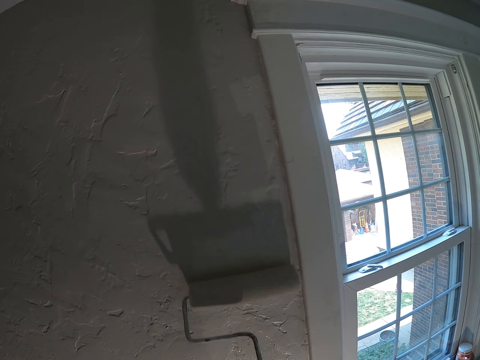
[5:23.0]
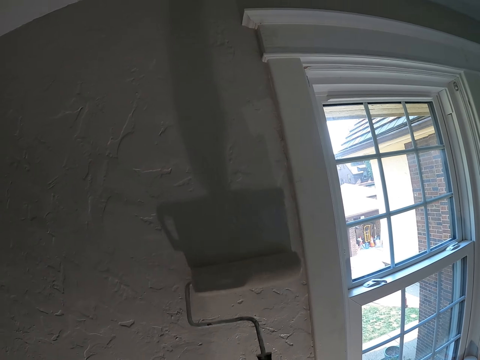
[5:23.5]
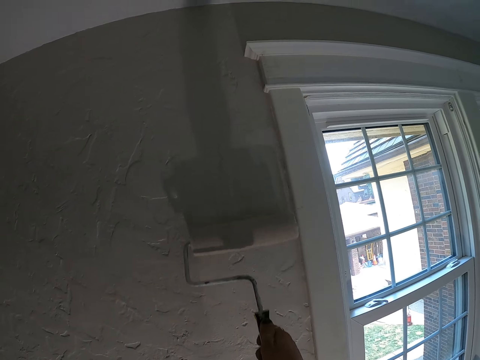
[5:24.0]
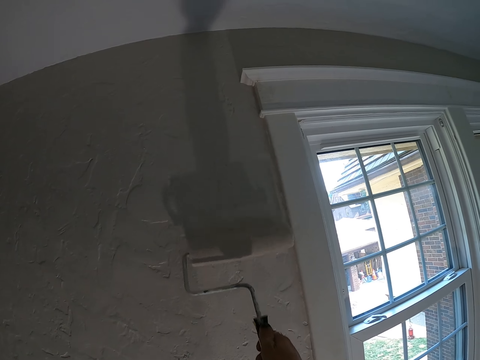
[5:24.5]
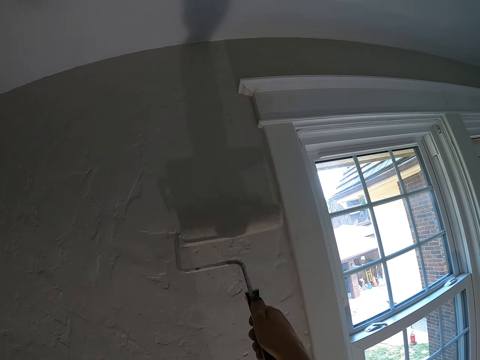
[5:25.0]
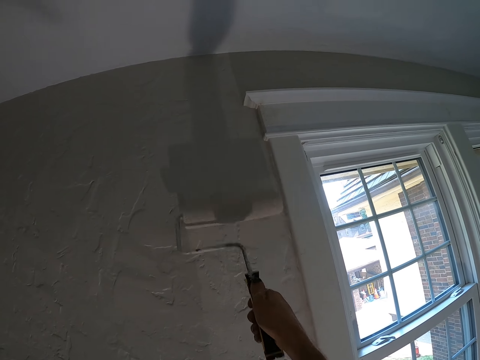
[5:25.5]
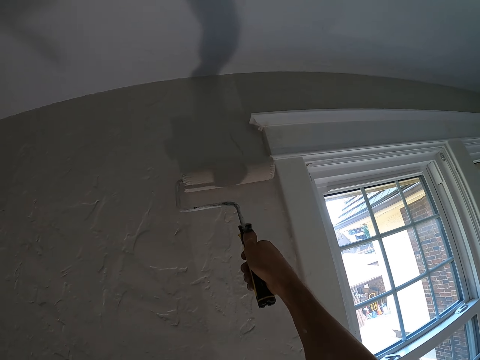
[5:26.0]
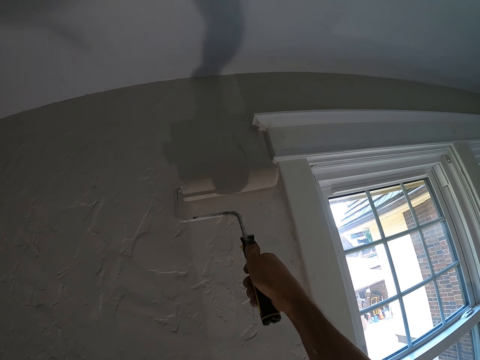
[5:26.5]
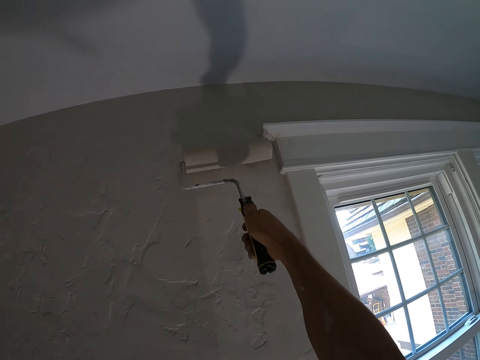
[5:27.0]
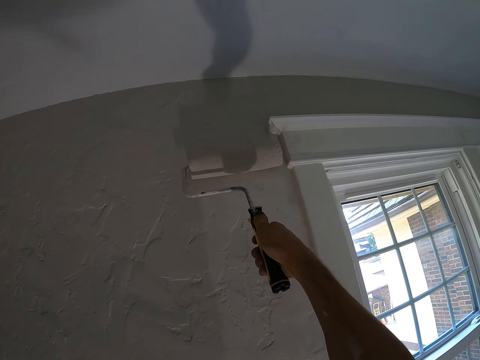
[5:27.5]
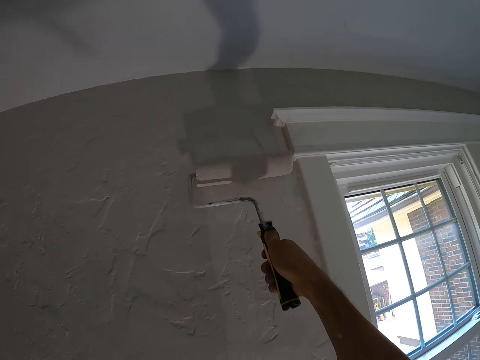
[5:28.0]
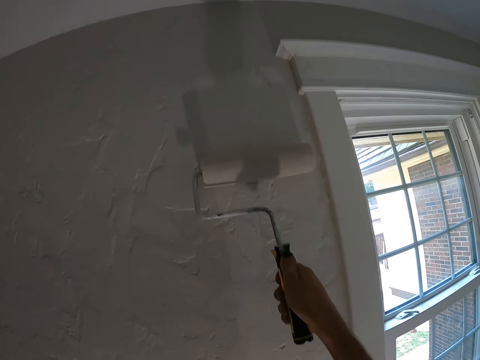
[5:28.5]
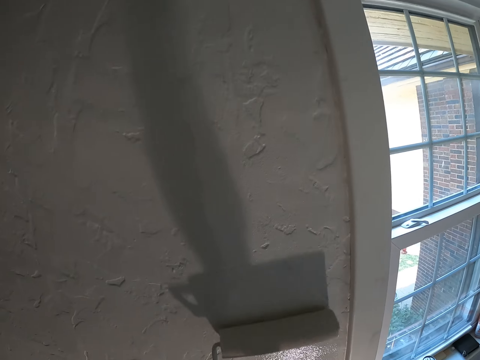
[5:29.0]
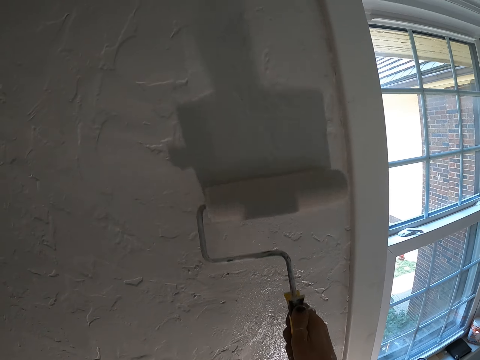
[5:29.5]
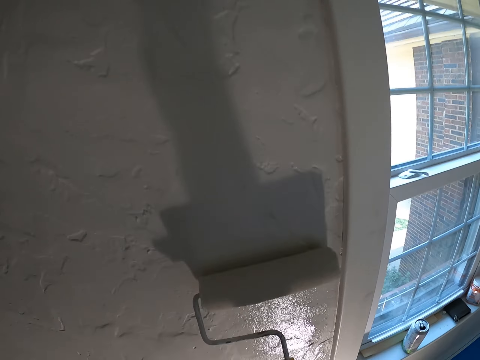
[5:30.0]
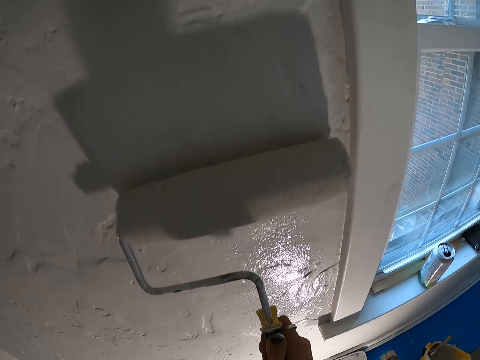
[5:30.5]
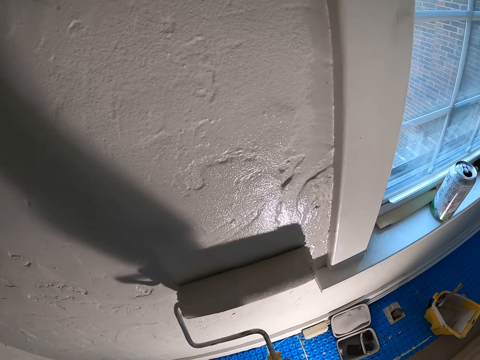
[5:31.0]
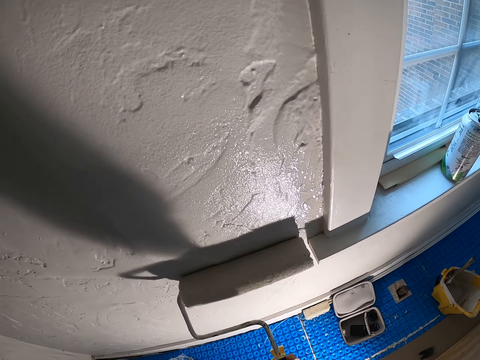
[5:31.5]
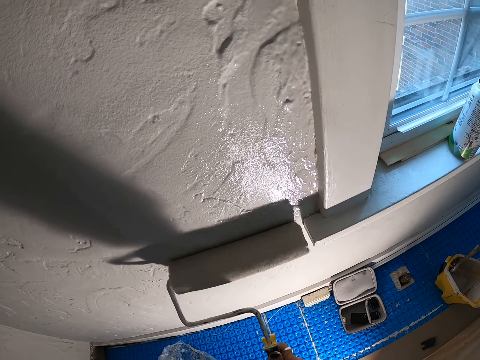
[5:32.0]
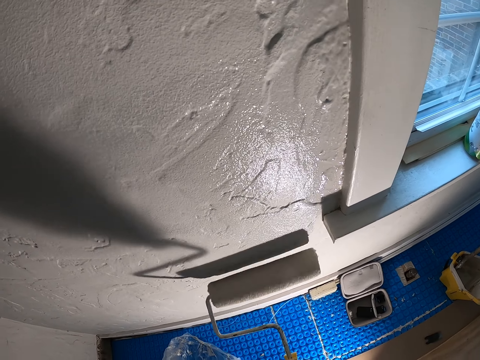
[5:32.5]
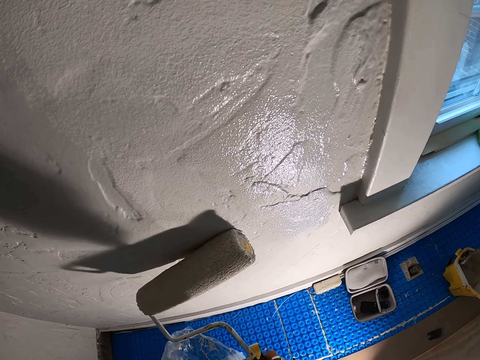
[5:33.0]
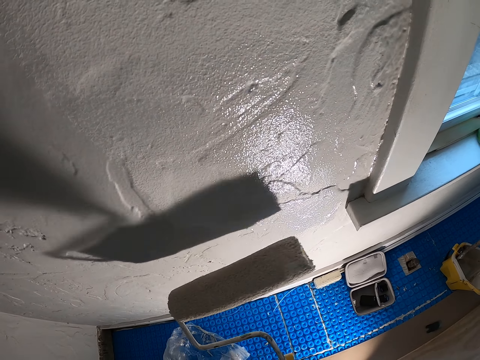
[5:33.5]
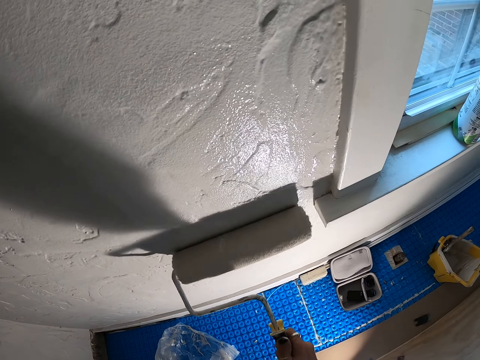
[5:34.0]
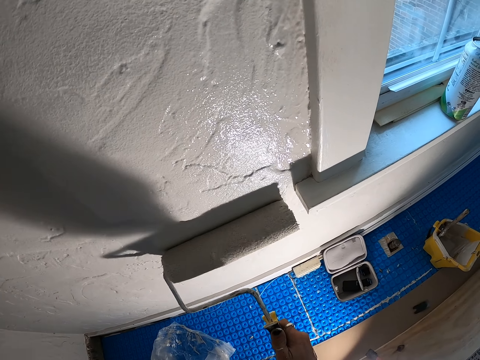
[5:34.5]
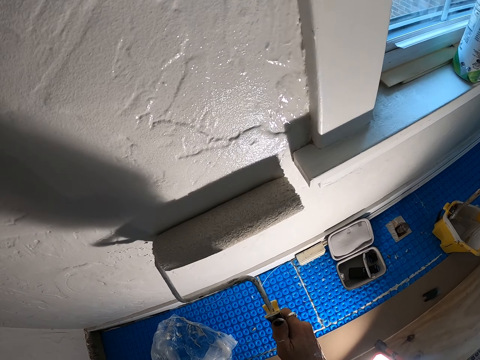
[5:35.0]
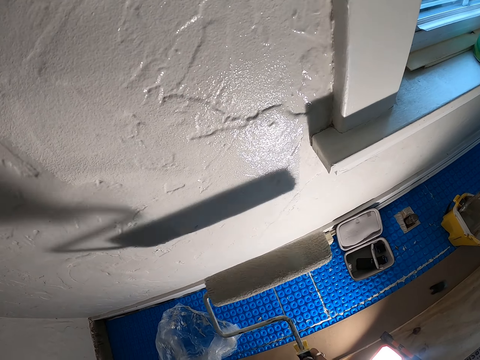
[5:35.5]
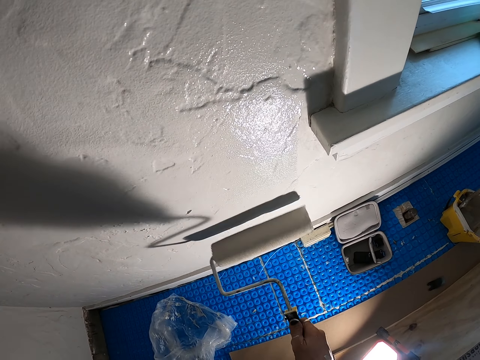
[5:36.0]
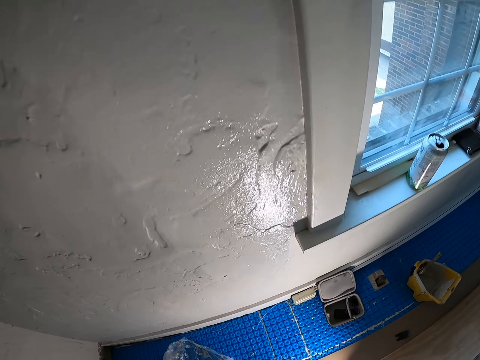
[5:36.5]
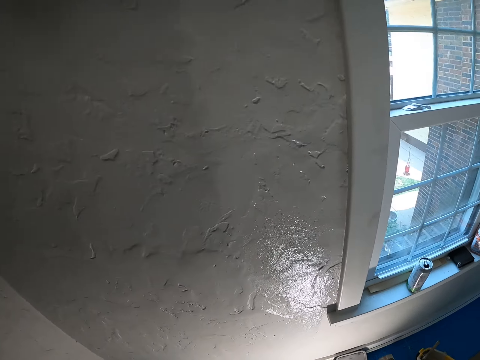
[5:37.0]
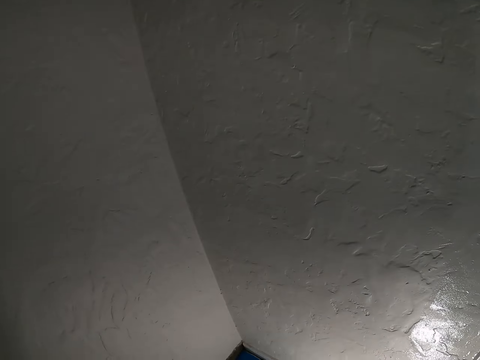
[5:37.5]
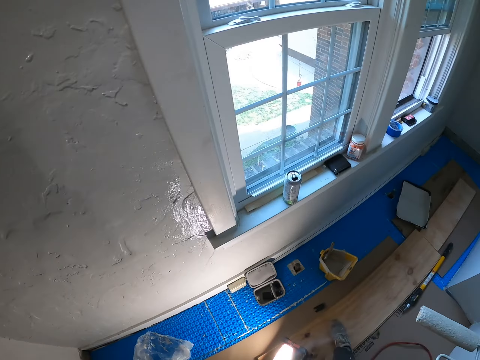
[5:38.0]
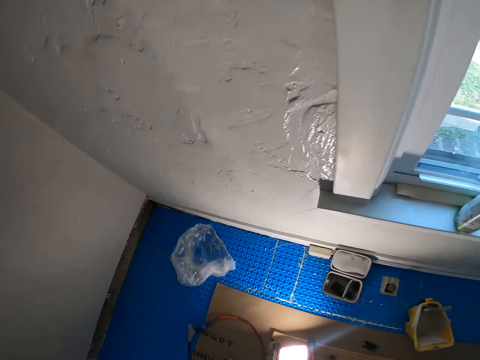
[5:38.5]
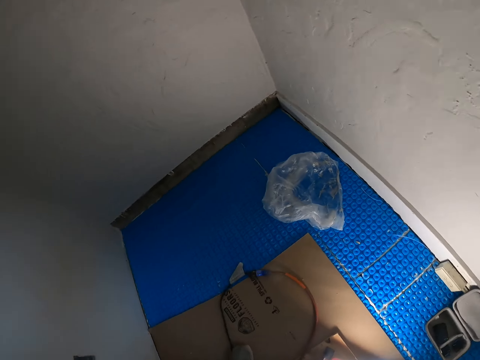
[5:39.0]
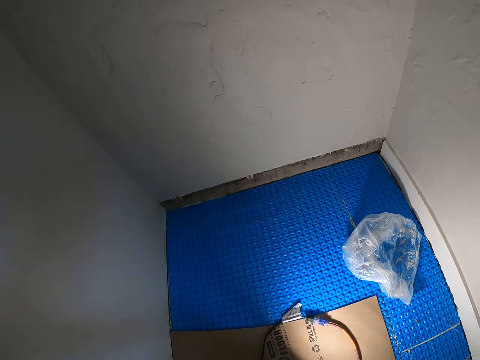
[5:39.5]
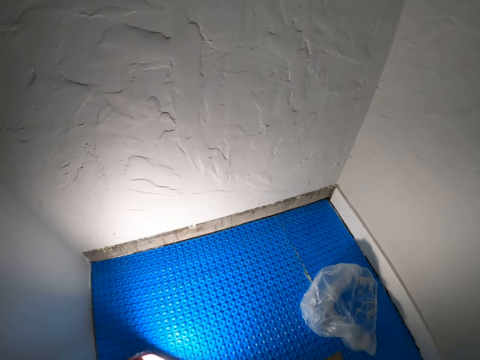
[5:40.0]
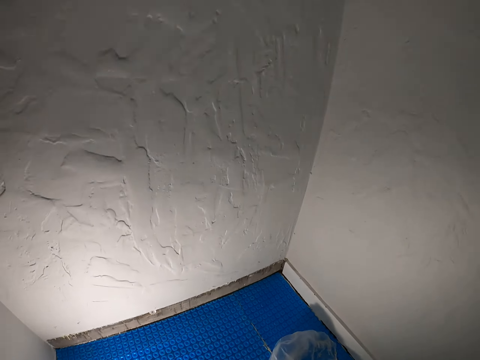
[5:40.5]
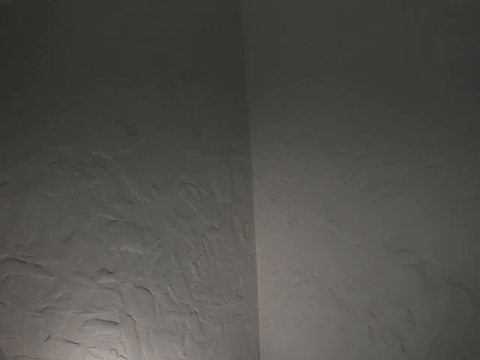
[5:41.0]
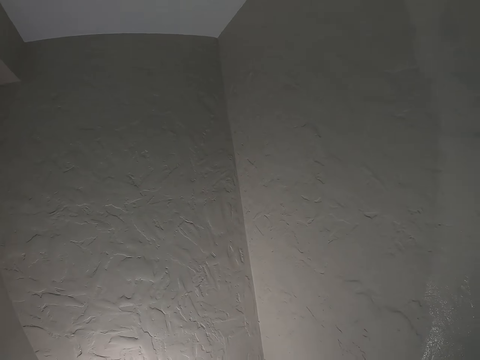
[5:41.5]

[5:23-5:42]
The camera wearer looks at a wall. They turn around. They walk around a room.

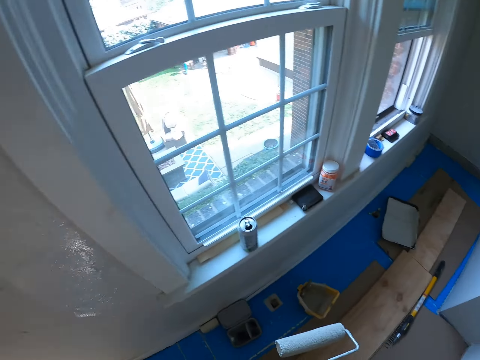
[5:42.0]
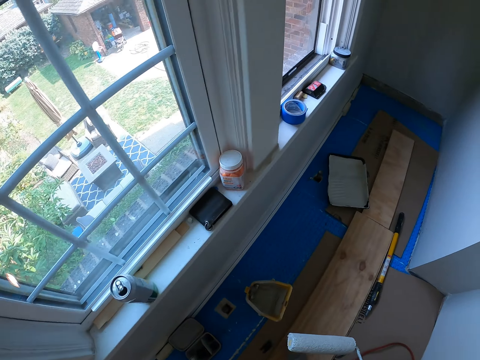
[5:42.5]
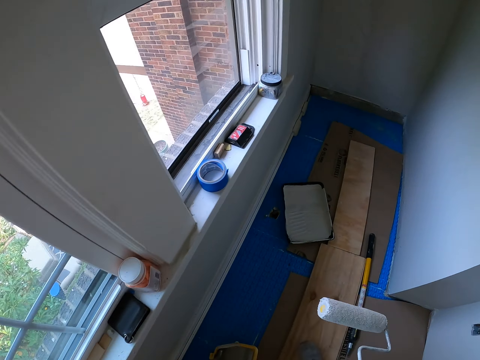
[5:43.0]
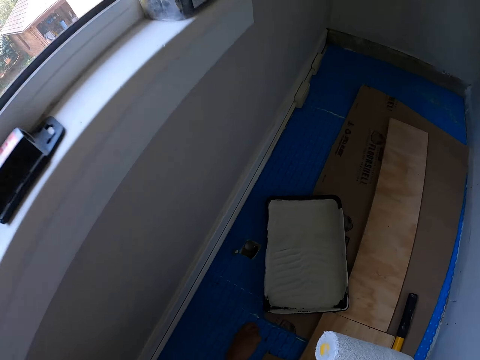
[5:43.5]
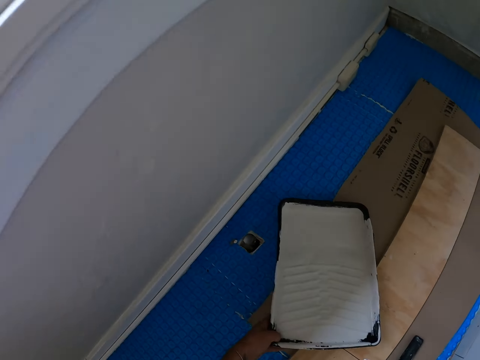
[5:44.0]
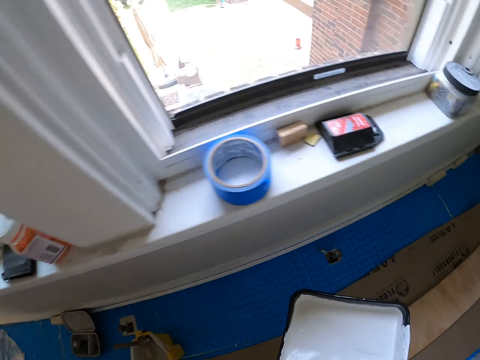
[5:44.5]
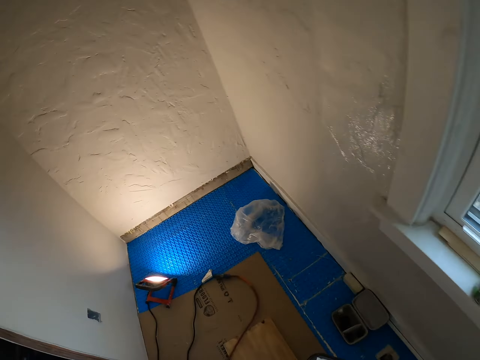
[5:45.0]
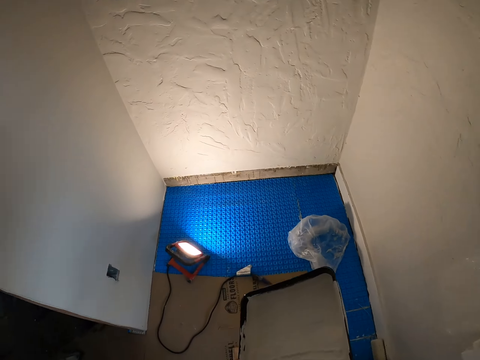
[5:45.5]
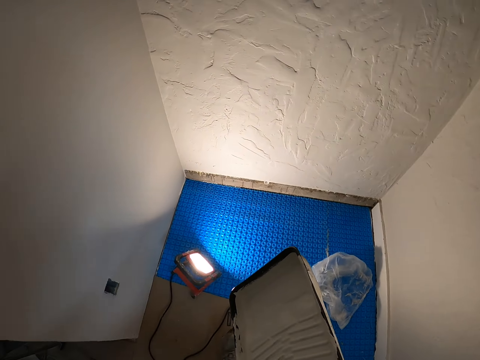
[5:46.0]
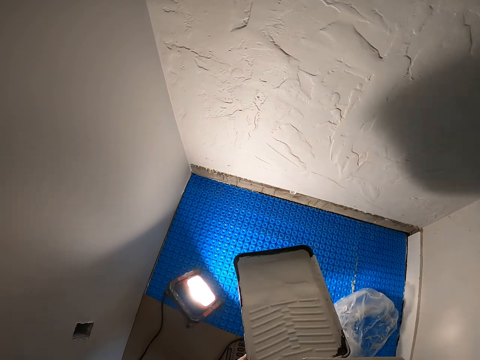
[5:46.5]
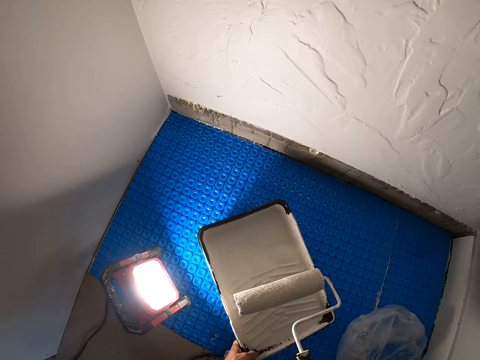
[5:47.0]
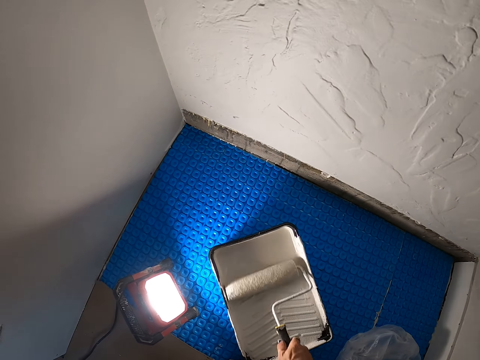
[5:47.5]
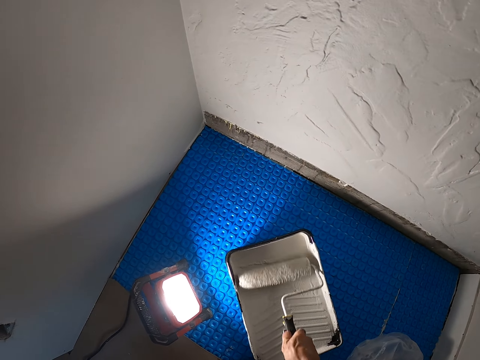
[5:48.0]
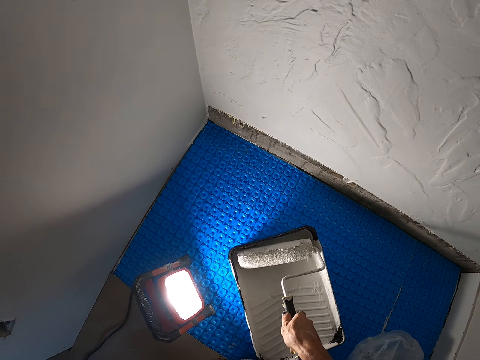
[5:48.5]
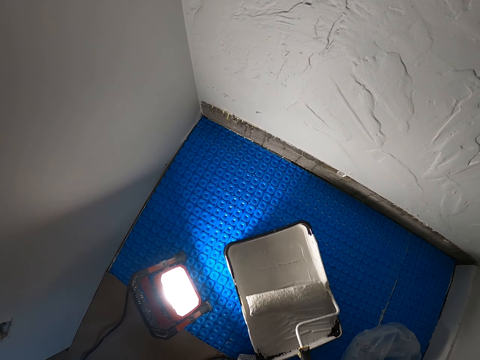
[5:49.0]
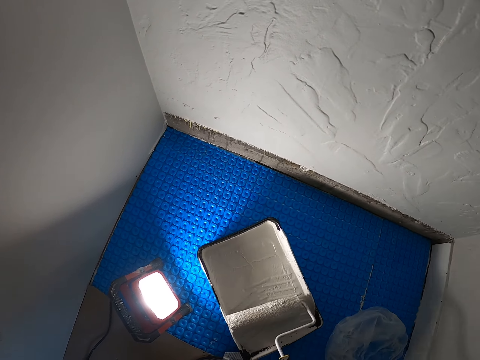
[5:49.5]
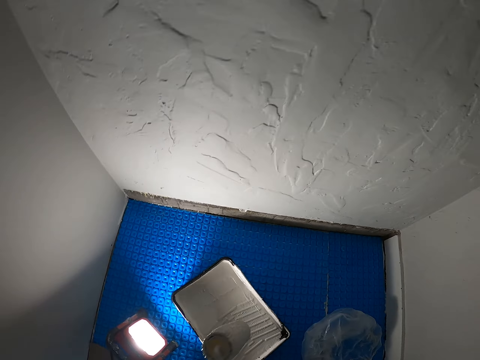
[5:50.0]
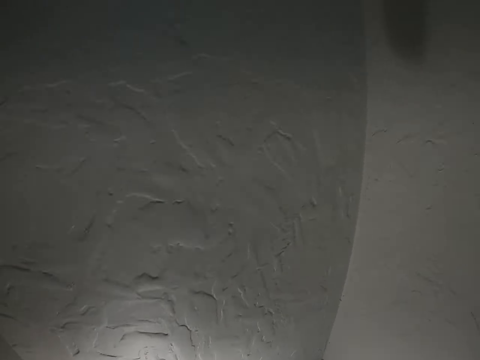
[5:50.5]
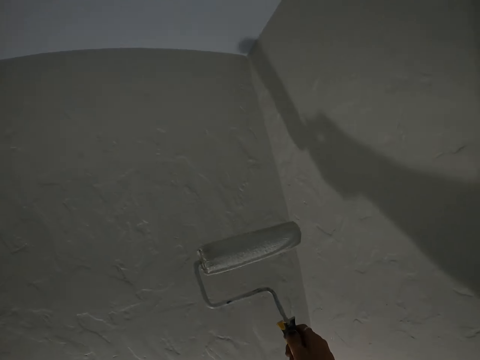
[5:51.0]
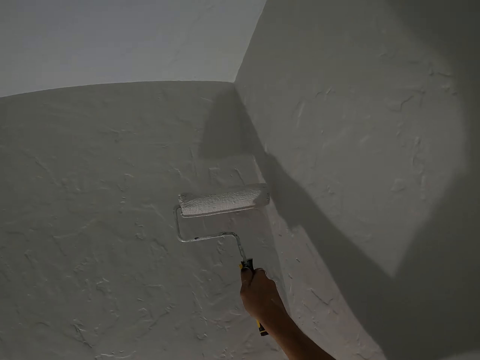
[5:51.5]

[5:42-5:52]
The camera wearer picks up a painting tray. They take a paint. They put the paint on a carpet. They smear the paint. They roll a roller on the painting tray with paint. They look around. They apply the paint on a wall.
